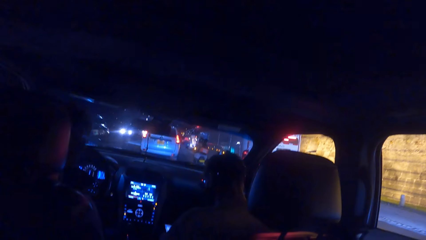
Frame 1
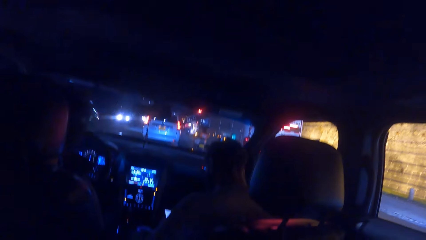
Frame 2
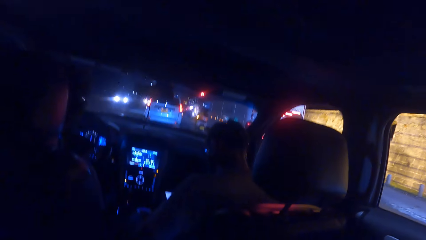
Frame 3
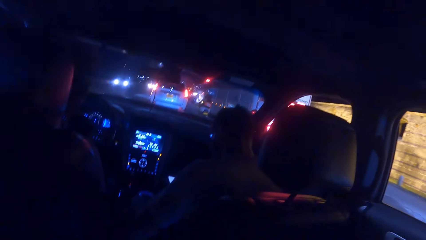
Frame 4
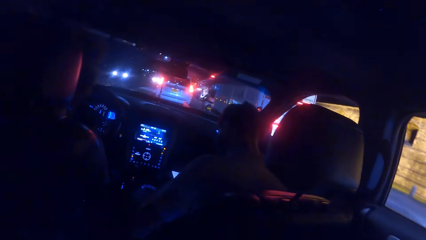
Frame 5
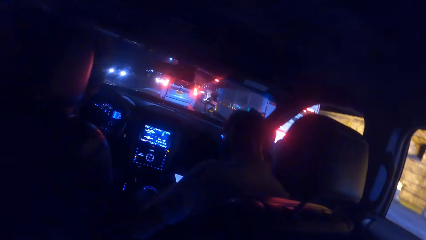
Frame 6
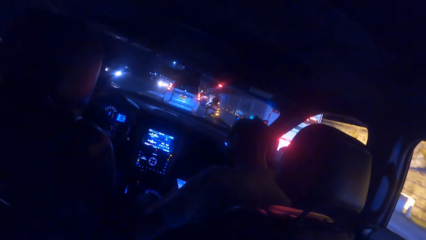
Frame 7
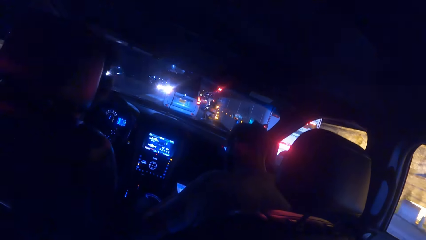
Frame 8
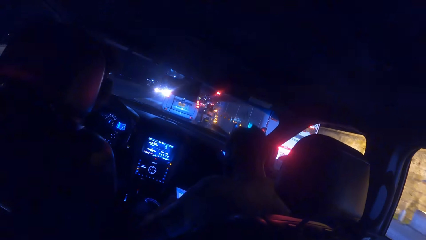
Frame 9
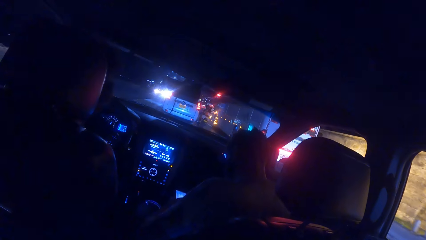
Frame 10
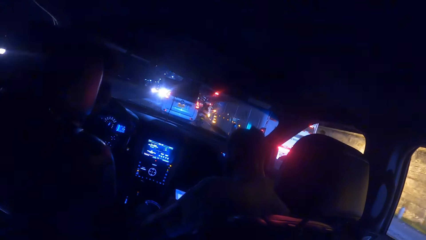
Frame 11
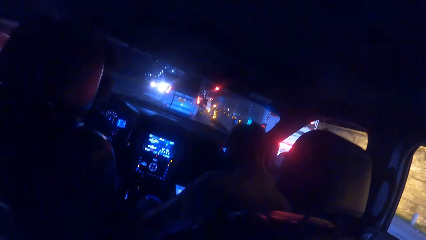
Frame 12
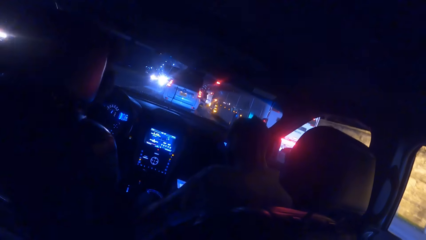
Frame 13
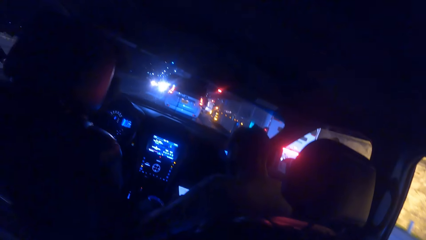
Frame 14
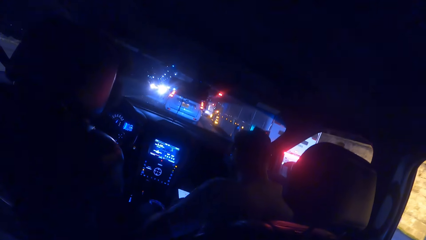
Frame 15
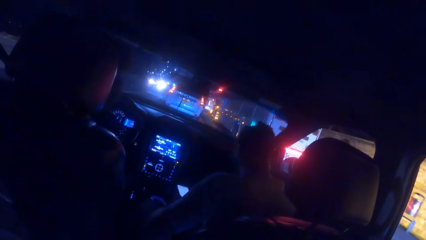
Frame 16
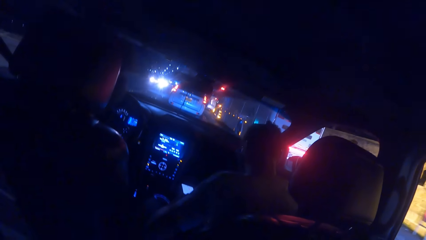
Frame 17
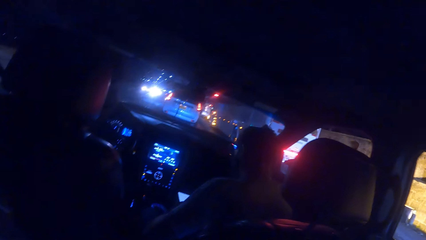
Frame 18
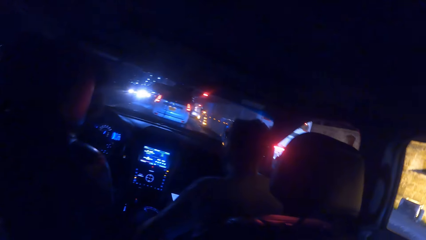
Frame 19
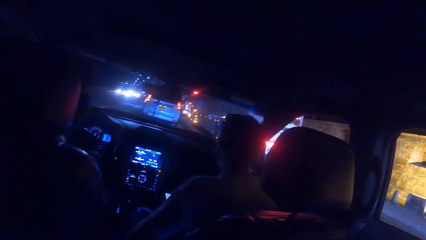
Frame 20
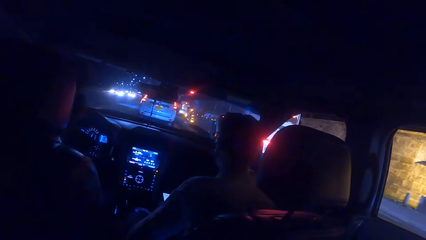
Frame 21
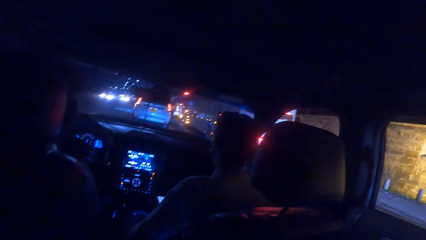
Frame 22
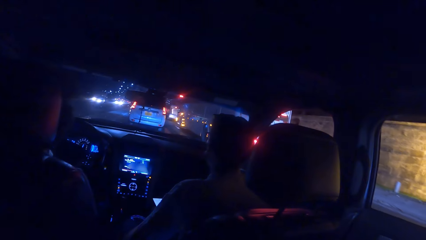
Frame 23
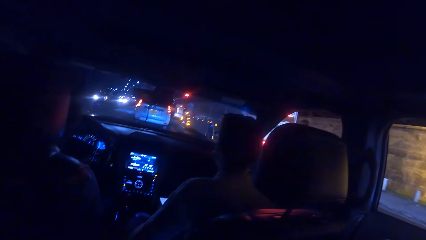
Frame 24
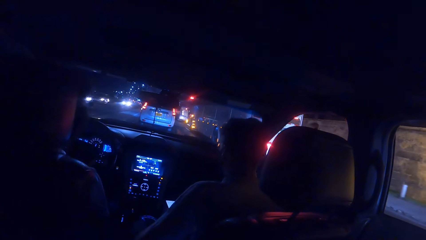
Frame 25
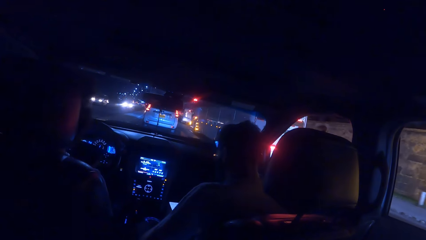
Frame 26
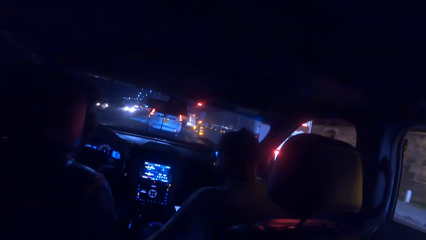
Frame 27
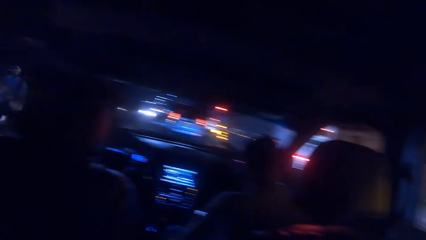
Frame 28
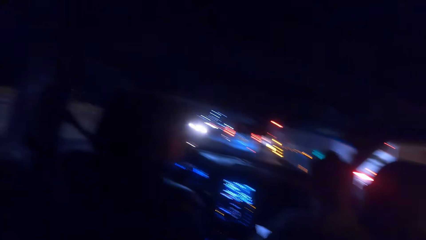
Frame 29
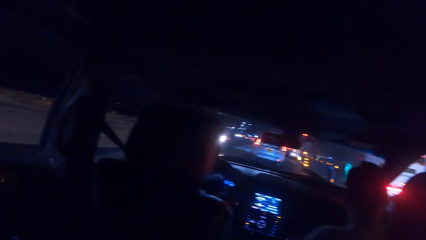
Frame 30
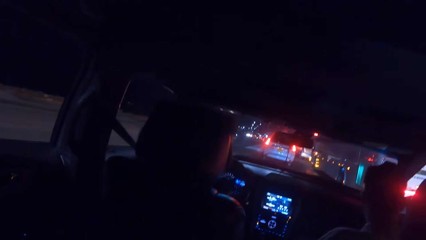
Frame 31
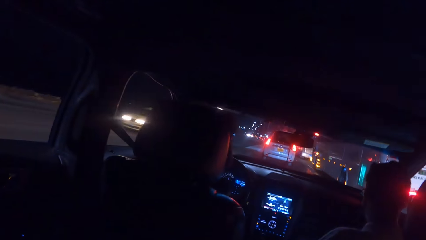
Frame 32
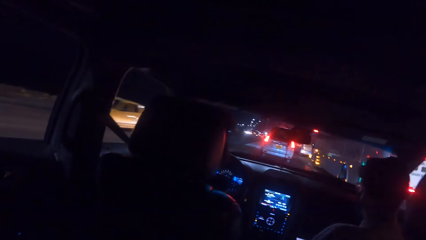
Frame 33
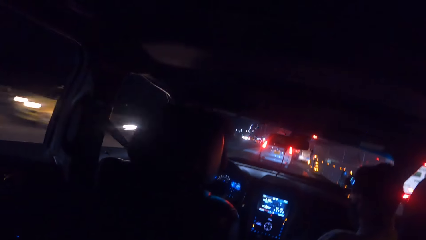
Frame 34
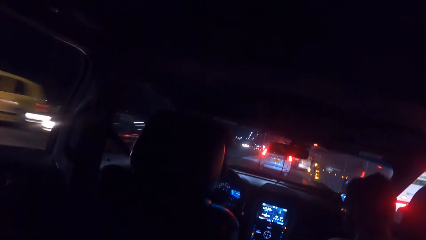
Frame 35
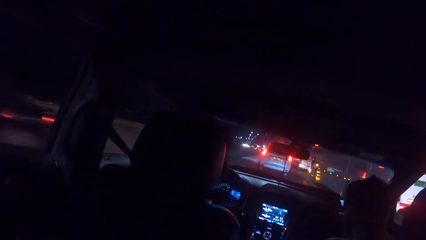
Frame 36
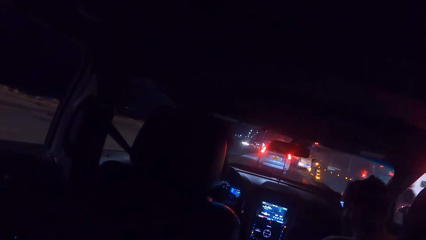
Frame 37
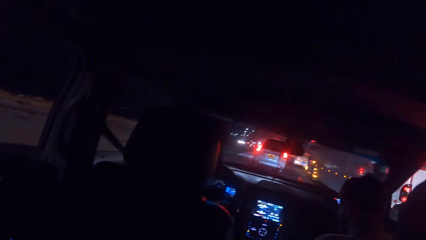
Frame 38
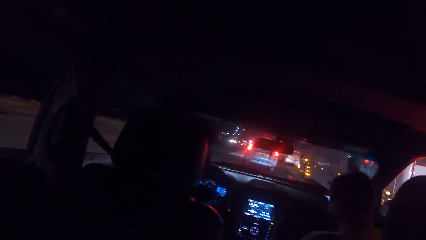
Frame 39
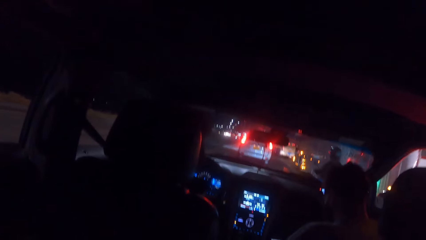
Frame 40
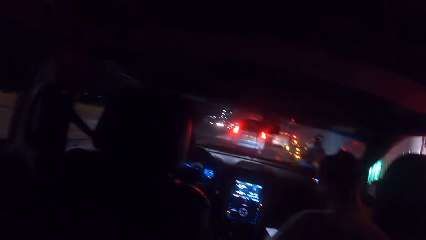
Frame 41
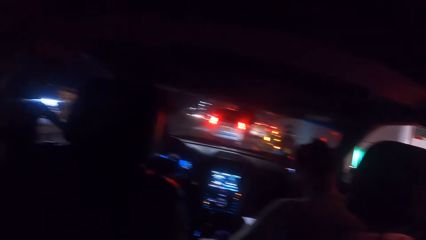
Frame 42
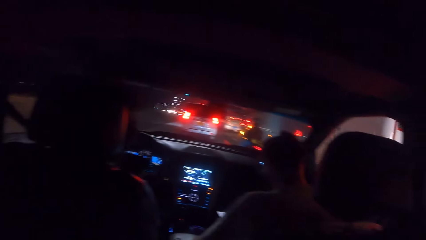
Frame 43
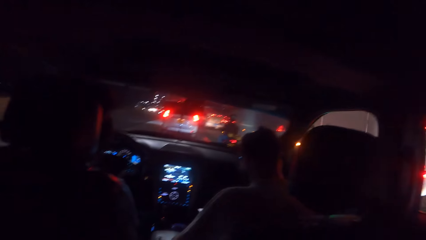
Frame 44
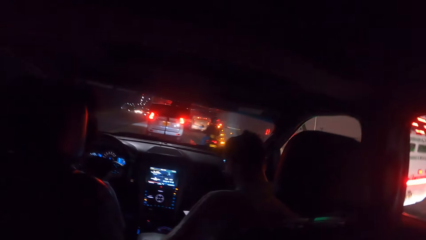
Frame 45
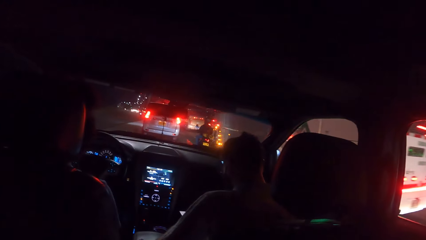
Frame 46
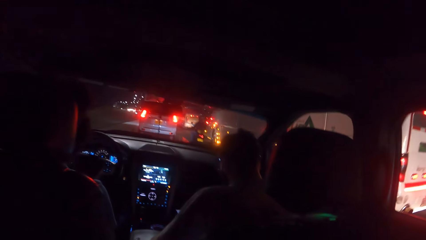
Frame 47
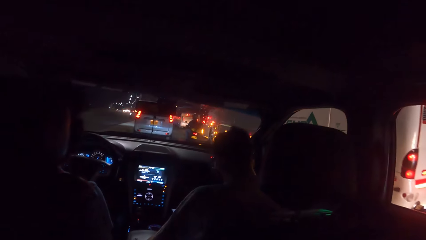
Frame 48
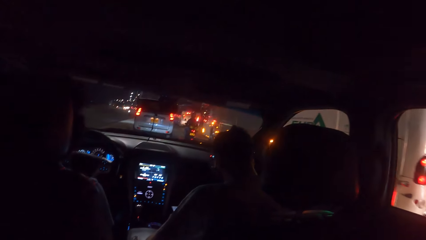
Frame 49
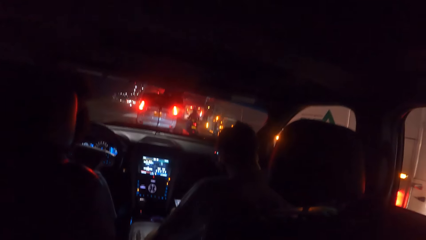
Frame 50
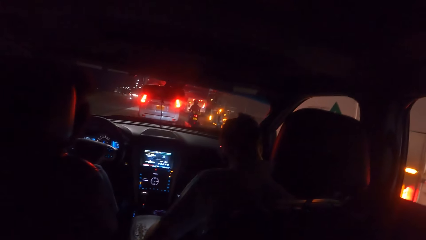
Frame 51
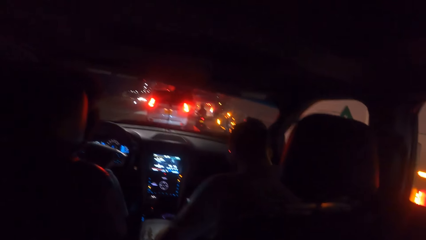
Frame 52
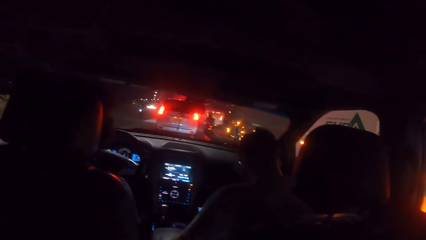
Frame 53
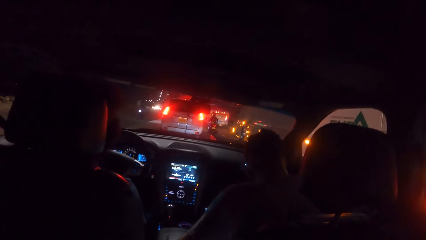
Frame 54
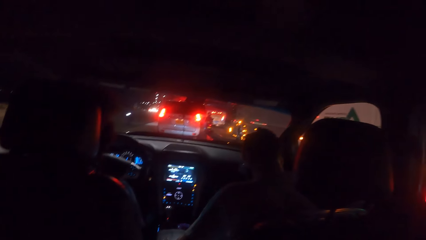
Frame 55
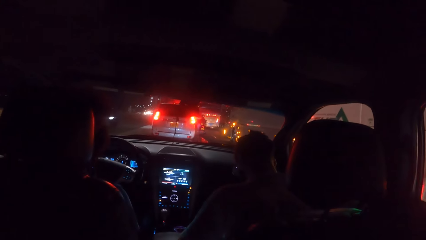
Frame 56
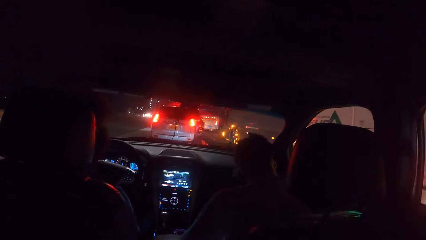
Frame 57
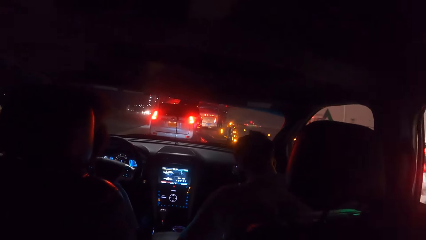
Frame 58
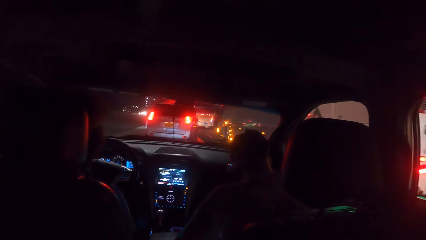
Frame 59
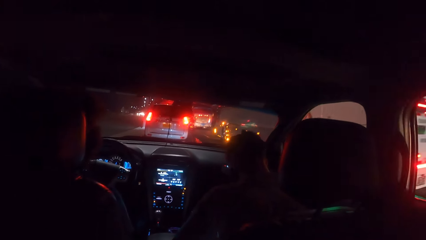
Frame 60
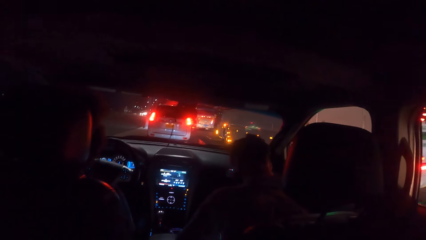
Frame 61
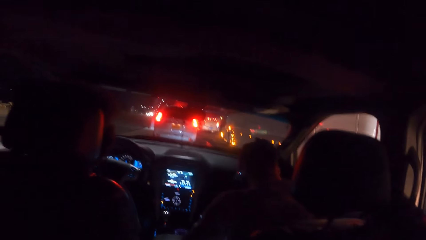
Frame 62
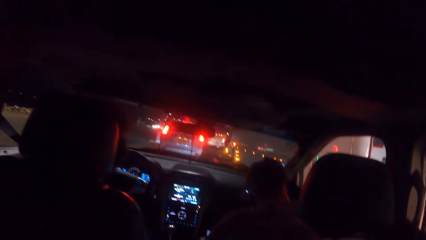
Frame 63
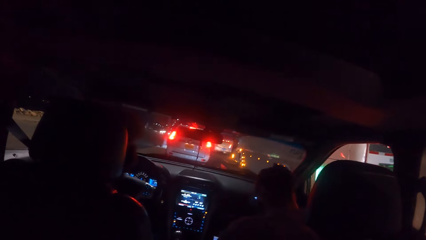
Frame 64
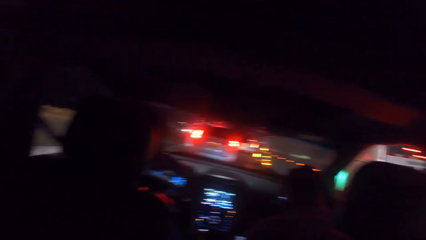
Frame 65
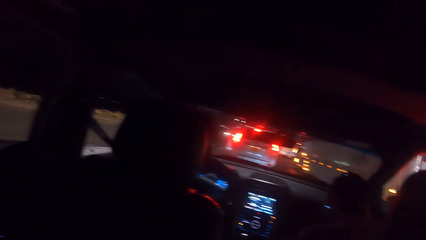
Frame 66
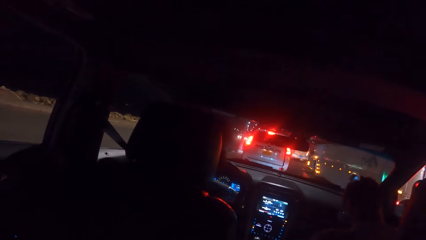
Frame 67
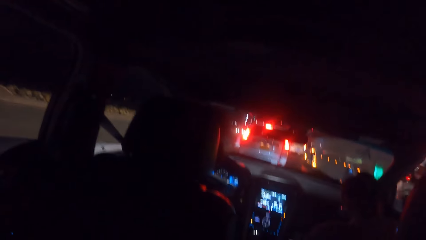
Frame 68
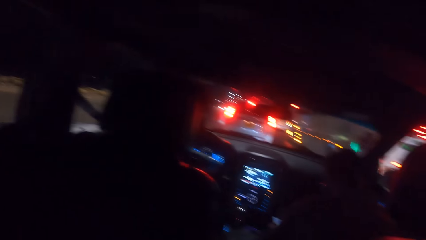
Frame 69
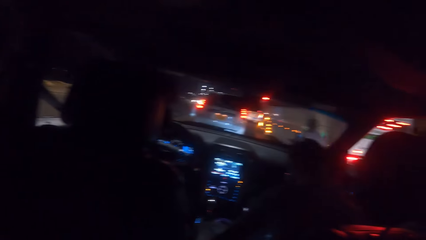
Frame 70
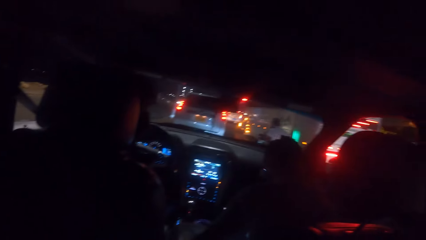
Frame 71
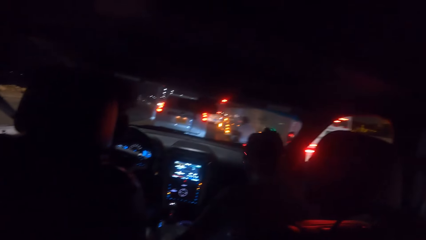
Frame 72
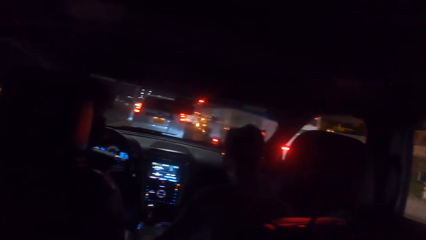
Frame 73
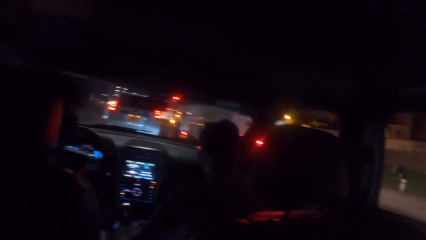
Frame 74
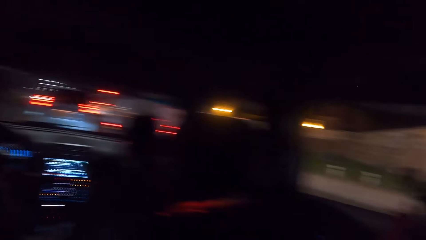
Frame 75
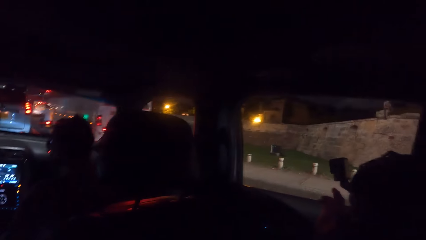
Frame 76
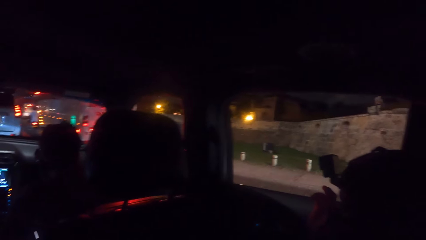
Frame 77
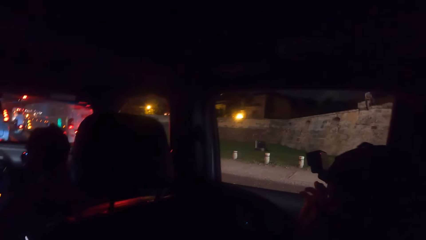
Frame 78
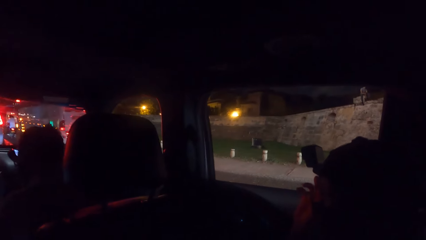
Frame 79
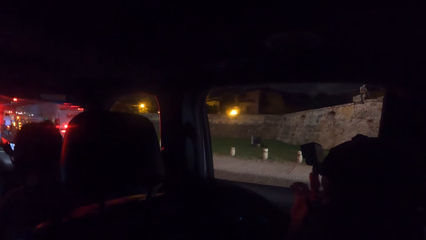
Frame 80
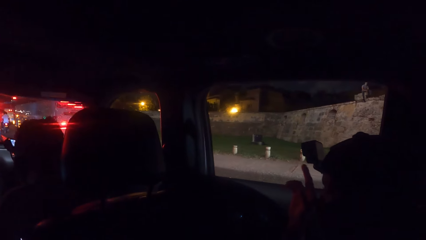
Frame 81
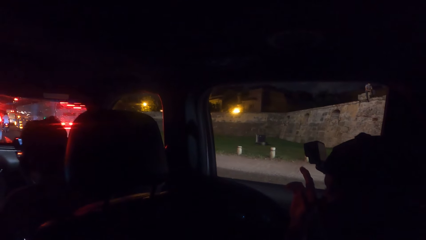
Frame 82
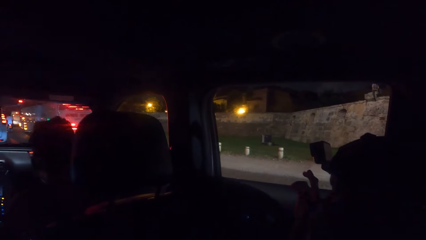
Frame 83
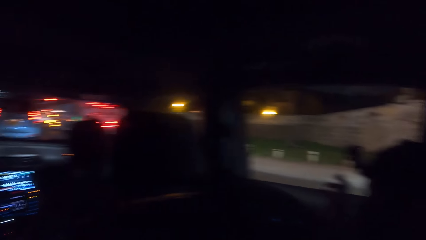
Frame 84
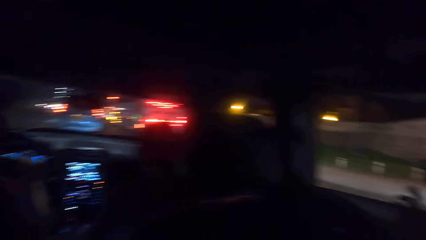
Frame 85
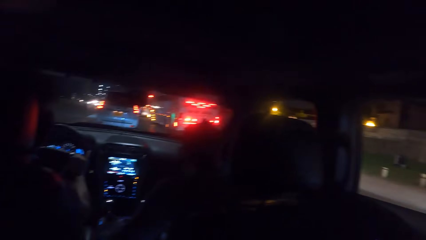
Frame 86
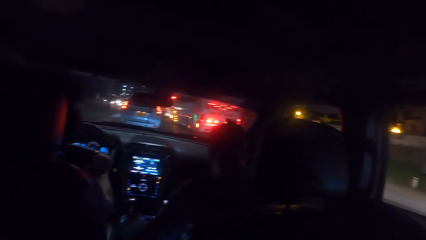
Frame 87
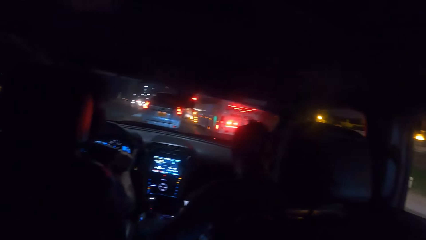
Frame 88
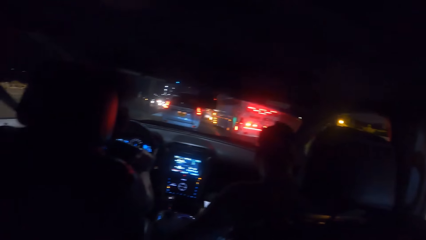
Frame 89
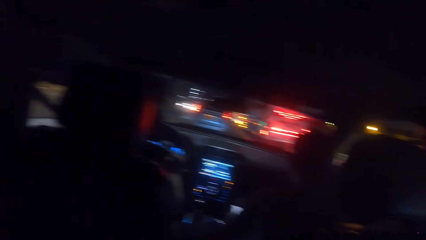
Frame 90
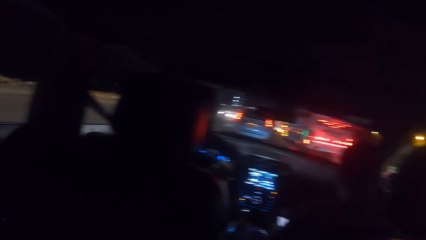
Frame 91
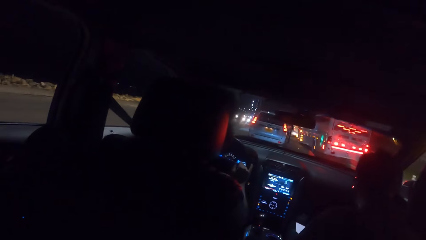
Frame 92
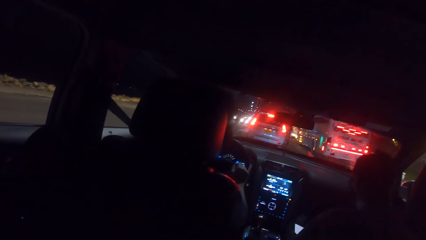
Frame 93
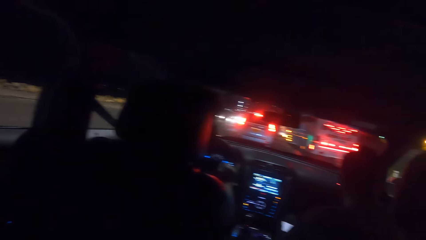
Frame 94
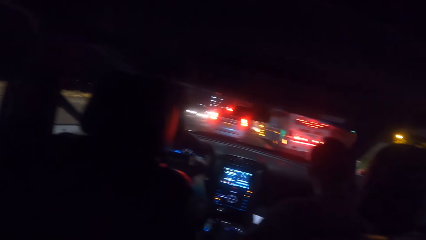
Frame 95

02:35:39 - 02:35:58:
A man rides a bike on the road past the camera wearer with both hands. Another man rides a bike on the road with both hands. A person moves fingers.
